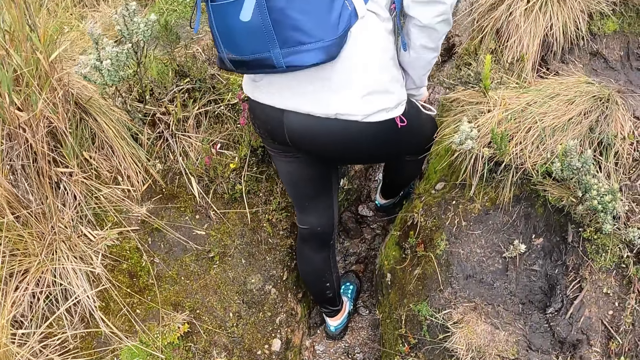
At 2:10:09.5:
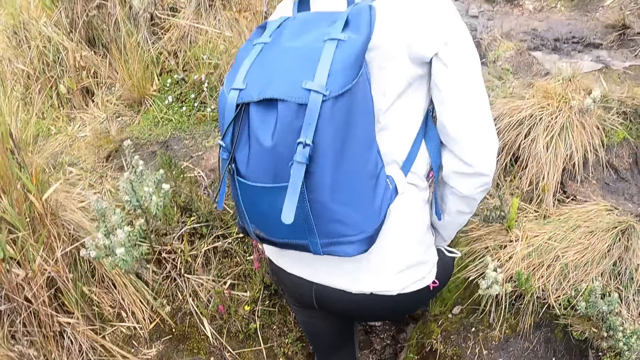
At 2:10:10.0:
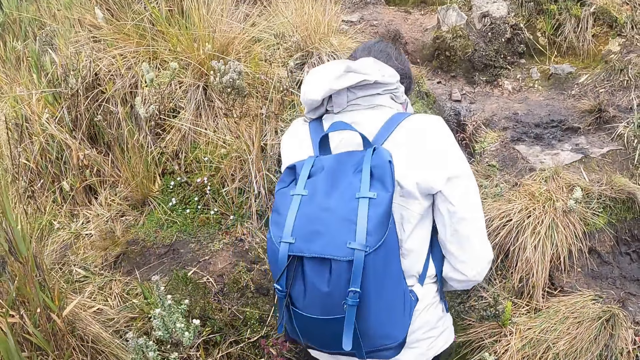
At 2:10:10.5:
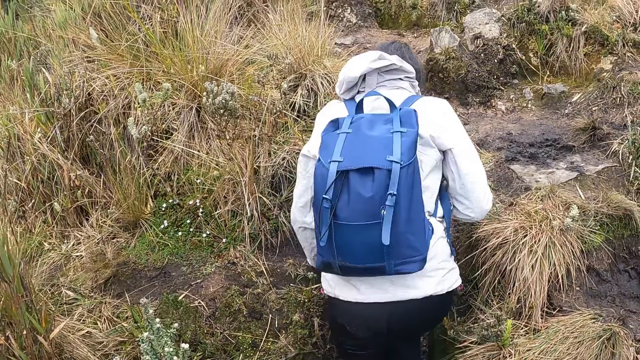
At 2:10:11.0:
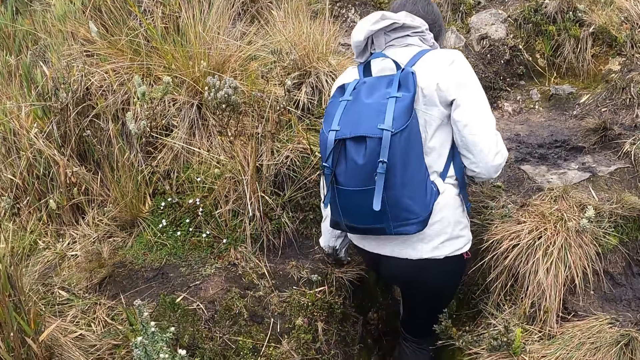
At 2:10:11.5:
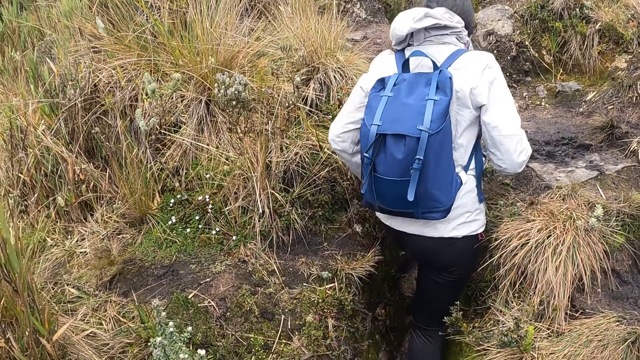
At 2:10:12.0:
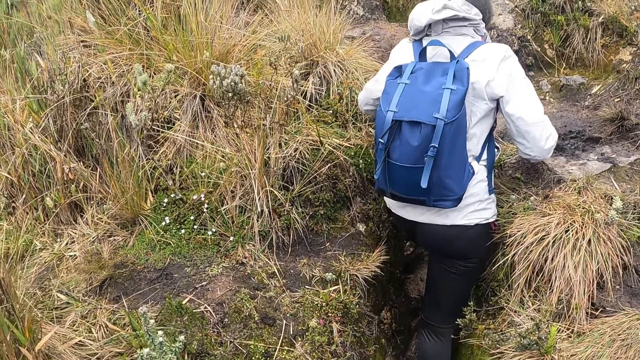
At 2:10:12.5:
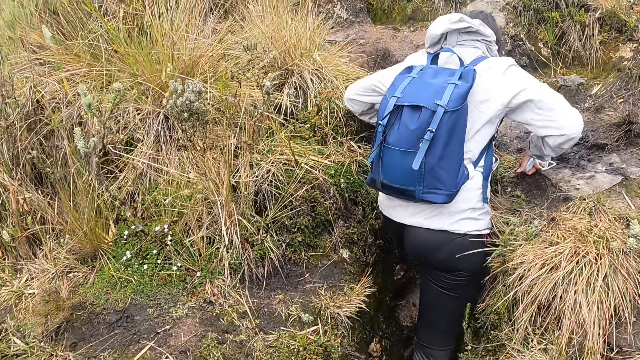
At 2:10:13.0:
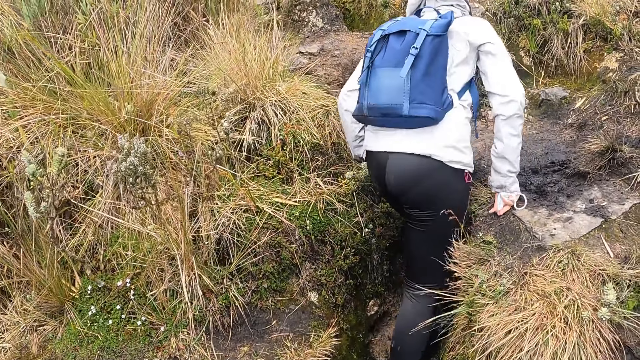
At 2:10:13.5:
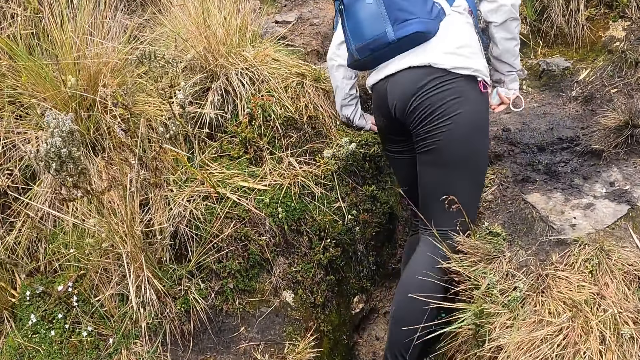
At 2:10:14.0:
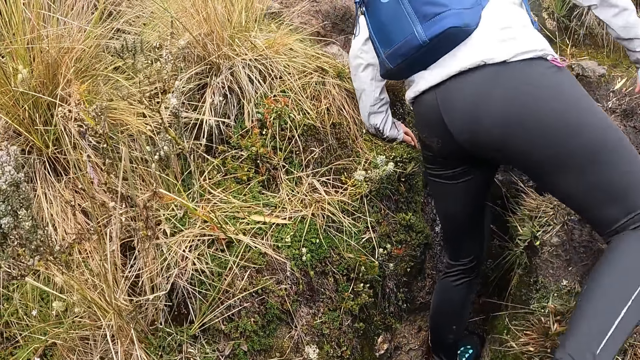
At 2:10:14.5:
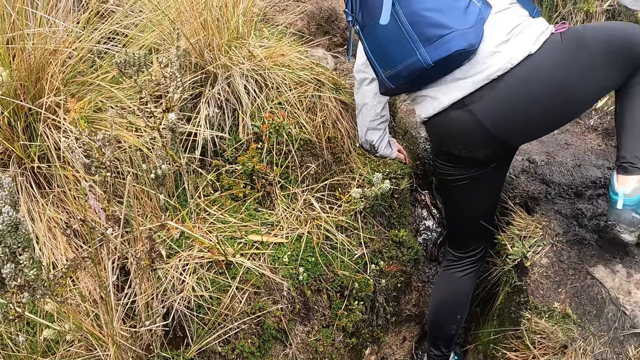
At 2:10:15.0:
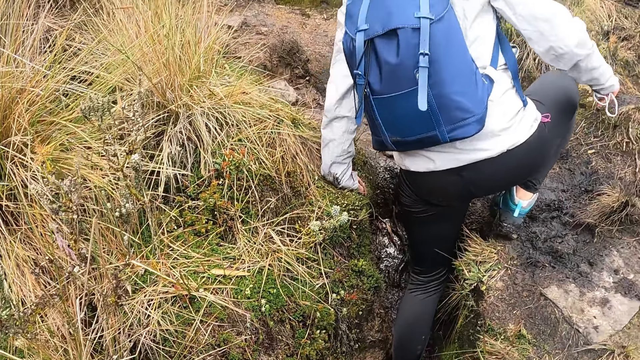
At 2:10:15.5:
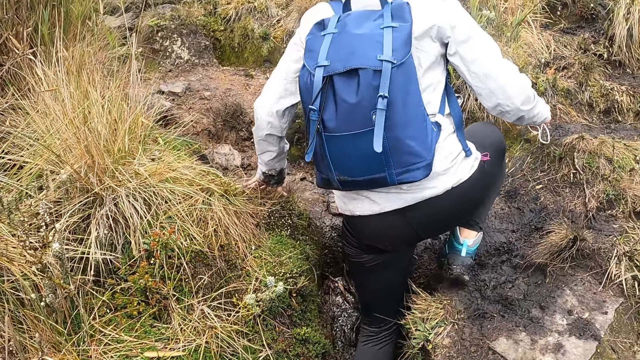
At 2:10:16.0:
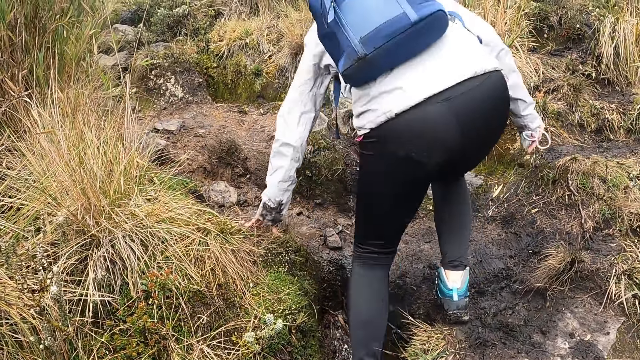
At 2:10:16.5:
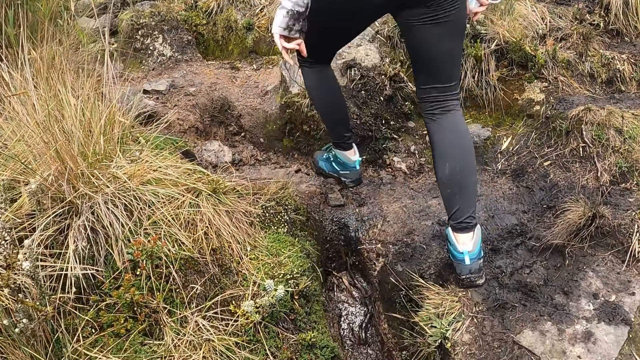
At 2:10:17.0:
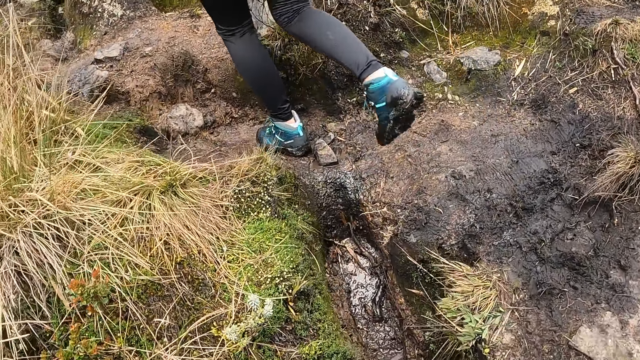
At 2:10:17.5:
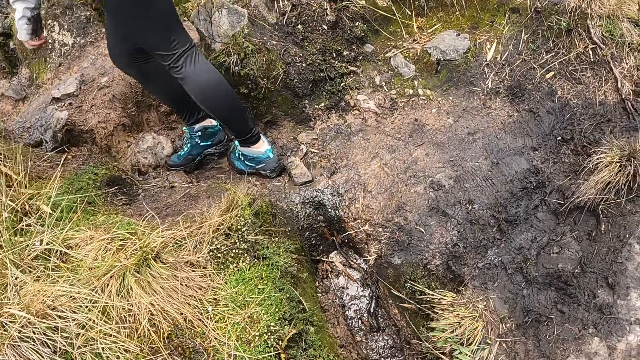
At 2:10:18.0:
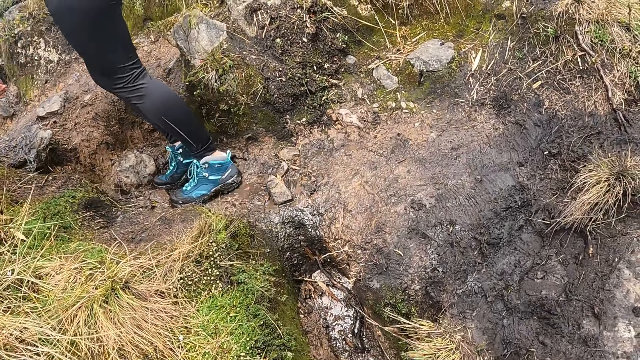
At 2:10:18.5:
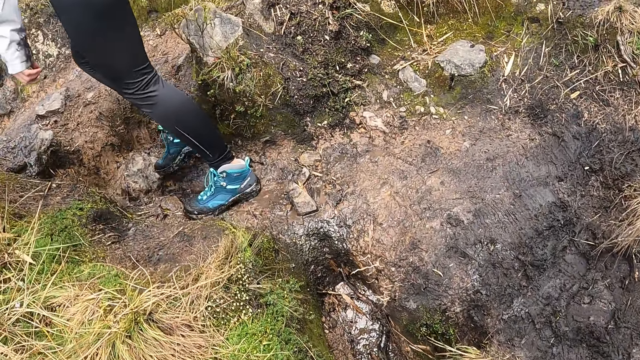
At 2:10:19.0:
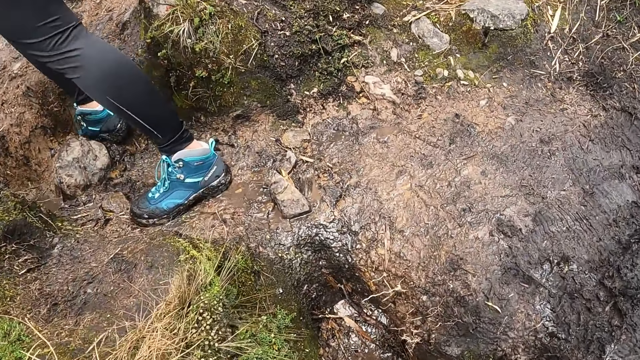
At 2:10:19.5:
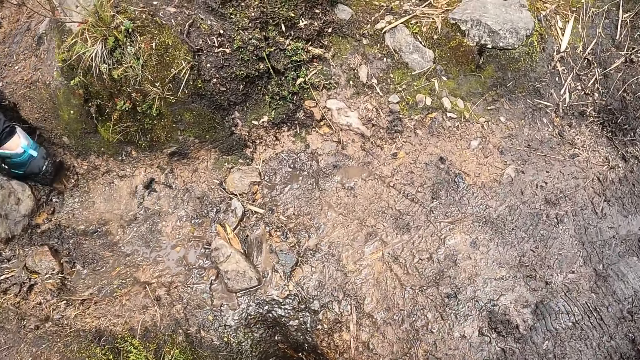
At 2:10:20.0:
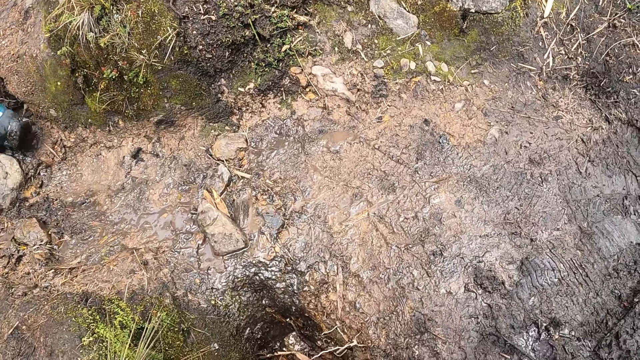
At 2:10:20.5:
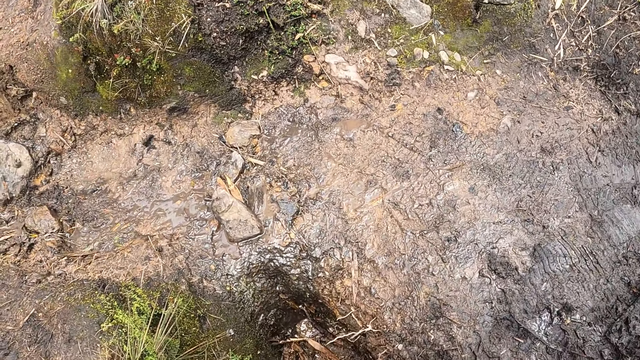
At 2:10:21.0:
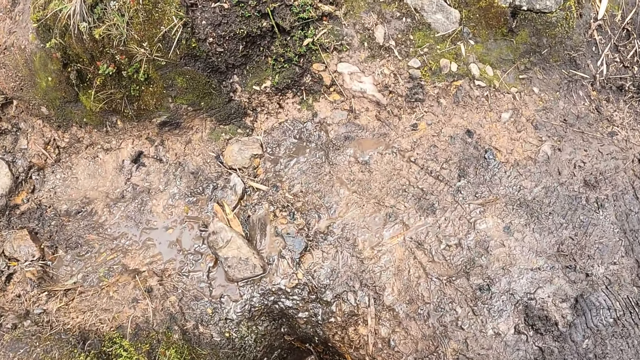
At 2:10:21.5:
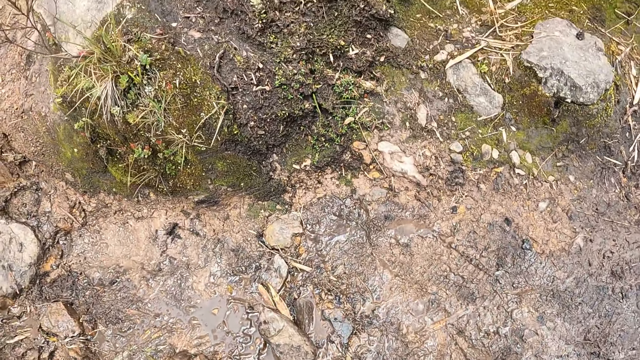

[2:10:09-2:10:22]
The woman climbs the hill with her left hand on the hill. She supports herself with both hands on the hill. She climbs the hill with her left hand on the hill. She climbs the hill along the hill trail. The camera wearer climbs the hill along the hill trail.

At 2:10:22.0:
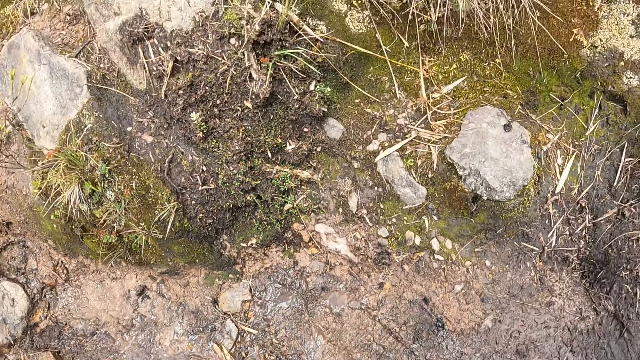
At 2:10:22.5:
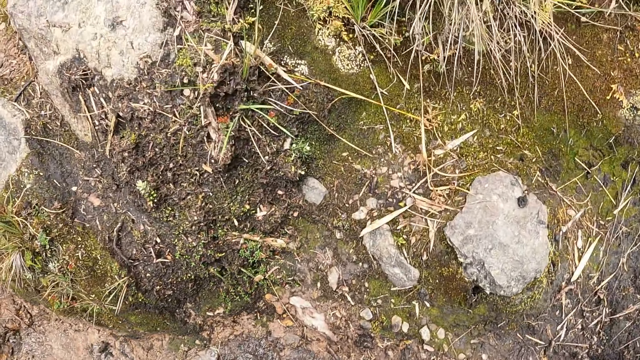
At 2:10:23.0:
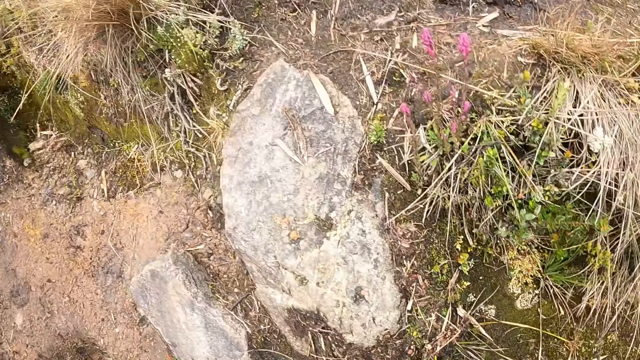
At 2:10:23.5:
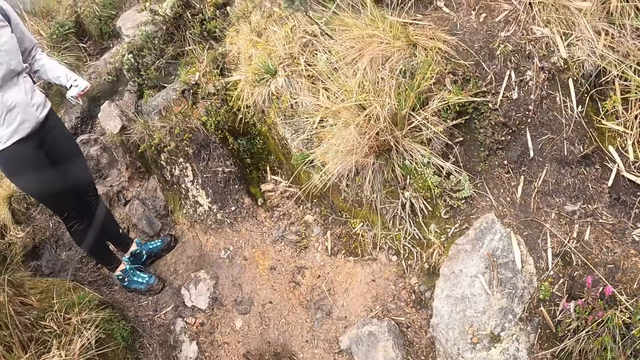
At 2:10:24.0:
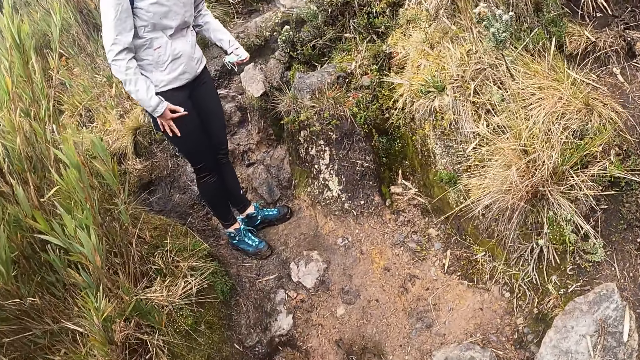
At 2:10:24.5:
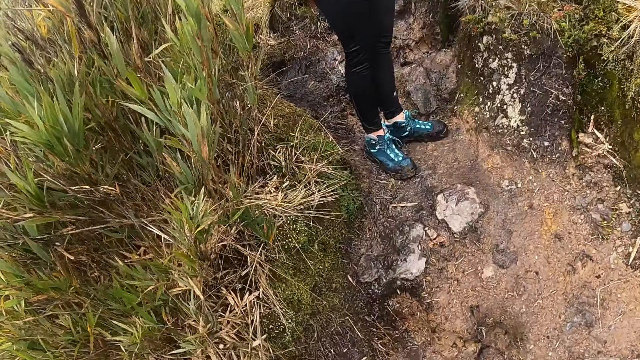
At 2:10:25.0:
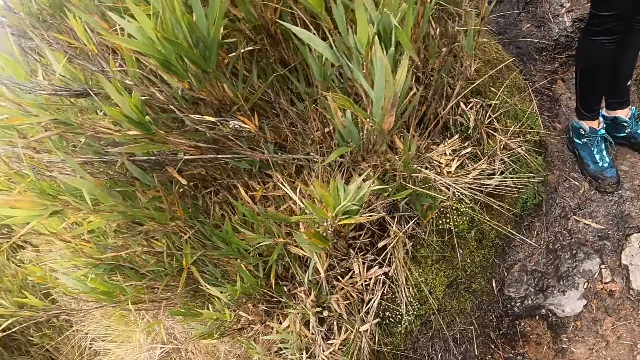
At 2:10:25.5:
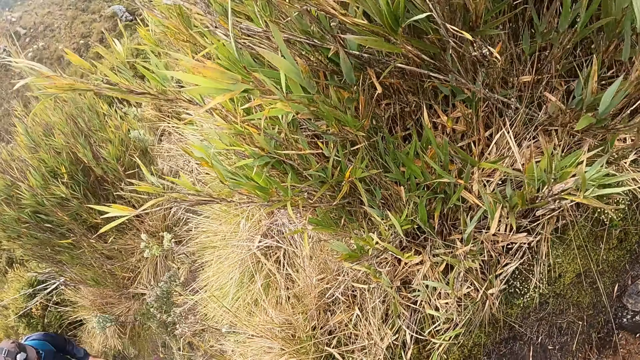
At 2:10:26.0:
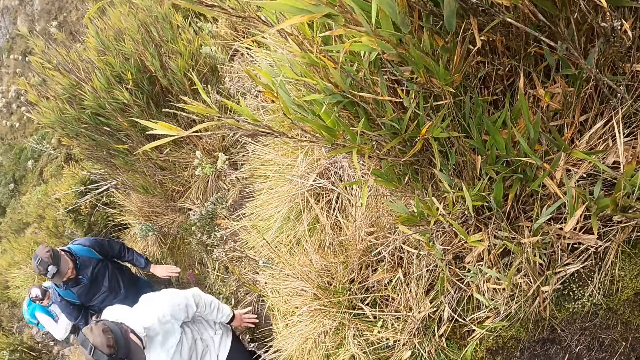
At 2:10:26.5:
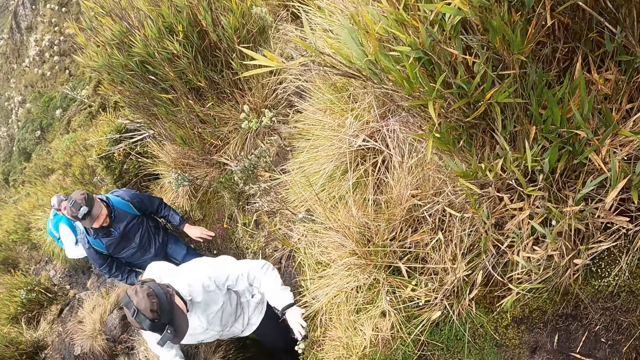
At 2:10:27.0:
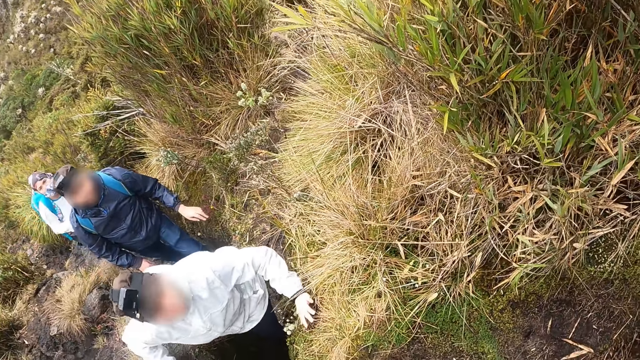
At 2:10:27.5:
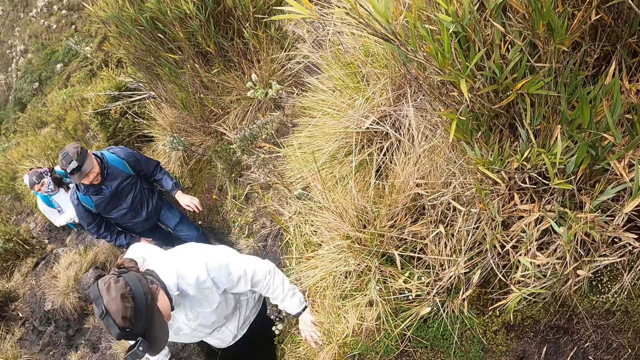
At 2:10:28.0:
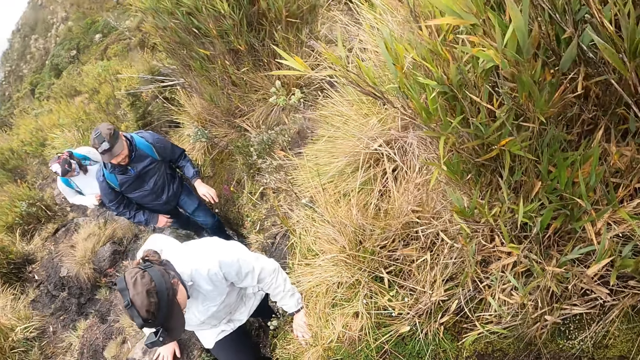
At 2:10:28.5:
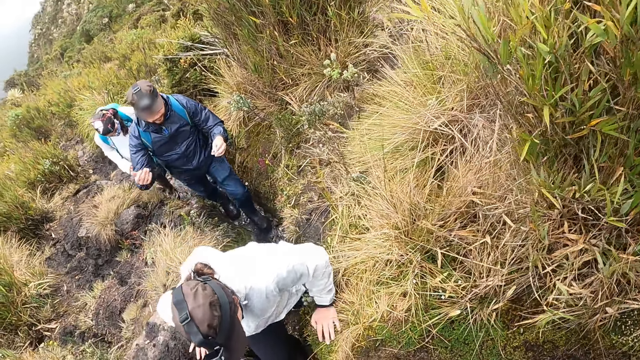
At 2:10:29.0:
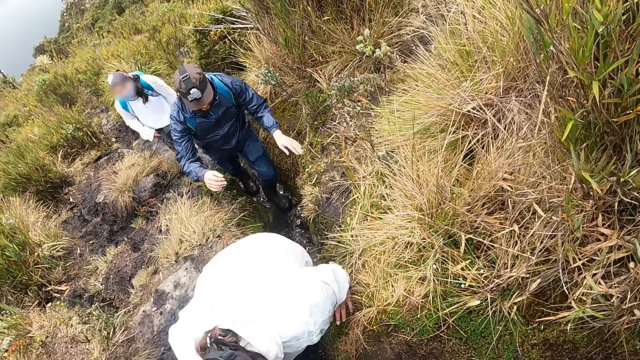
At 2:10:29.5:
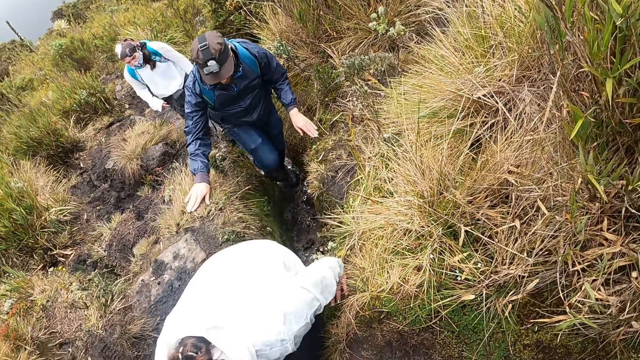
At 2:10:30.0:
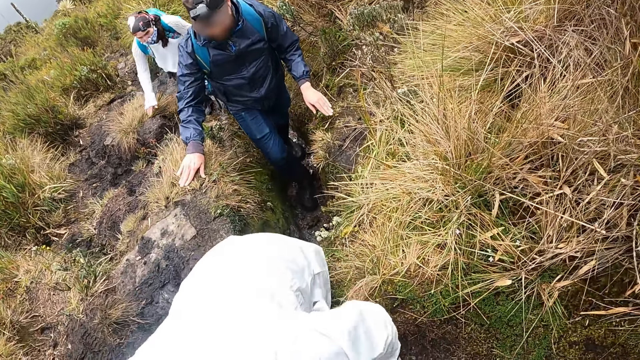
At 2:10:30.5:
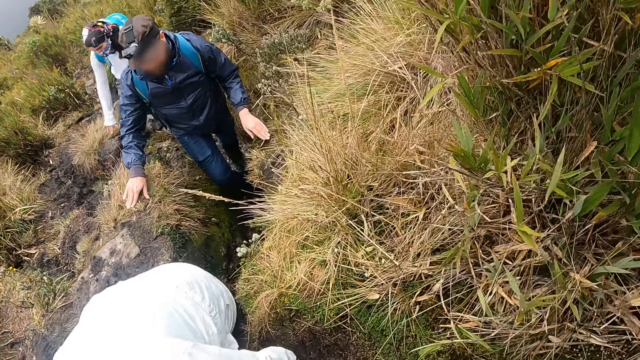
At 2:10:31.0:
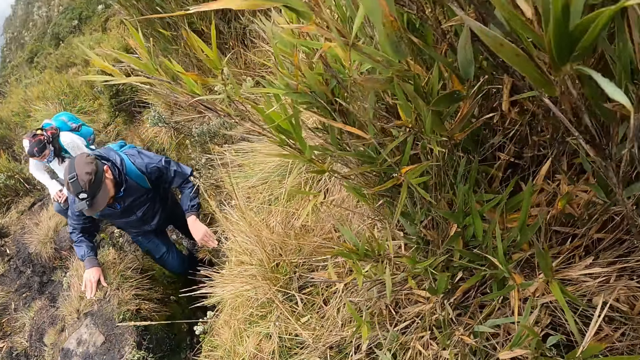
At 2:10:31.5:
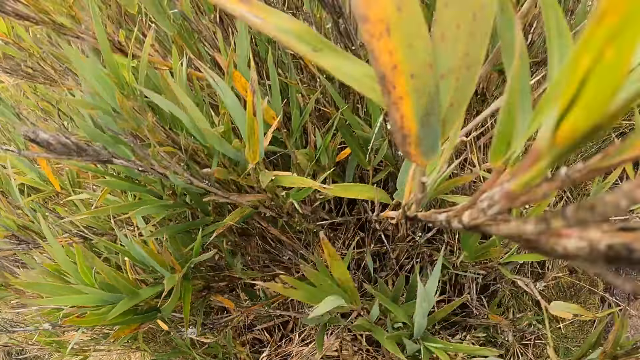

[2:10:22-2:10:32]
The camera wearer converses with a woman. They look around the mountain. Another woman climbs the hill with both hands on the rocks on the hill.
